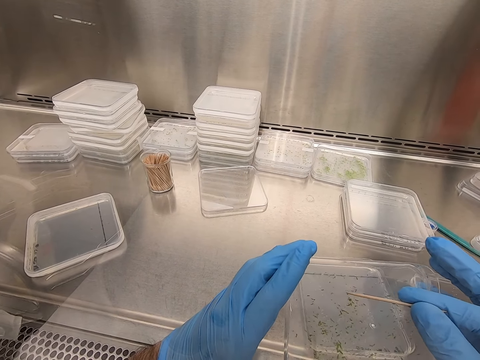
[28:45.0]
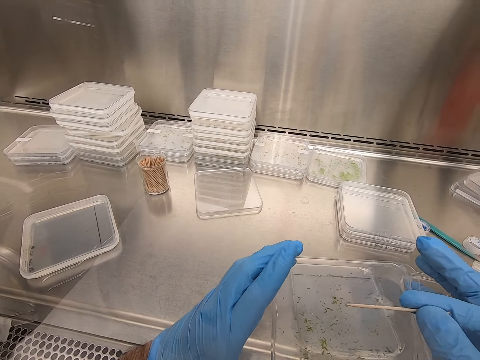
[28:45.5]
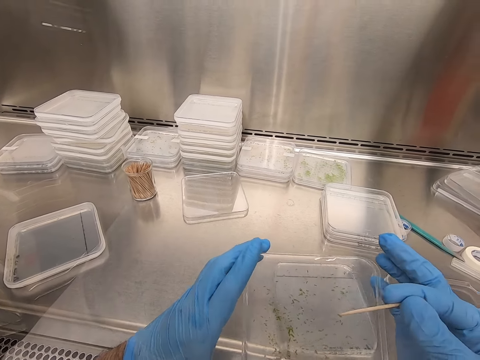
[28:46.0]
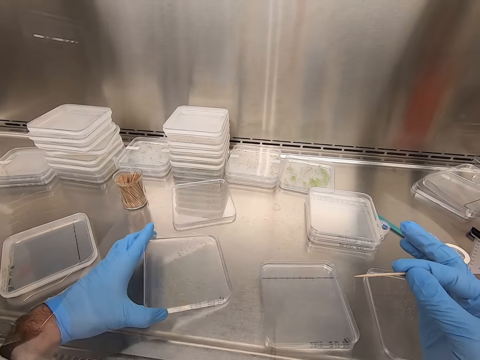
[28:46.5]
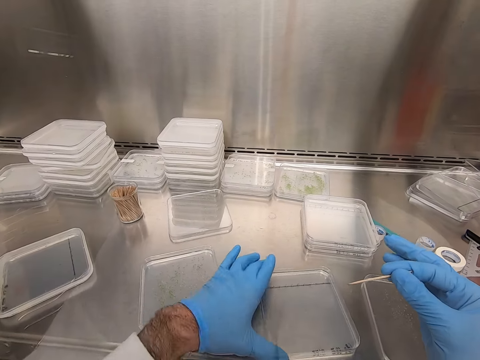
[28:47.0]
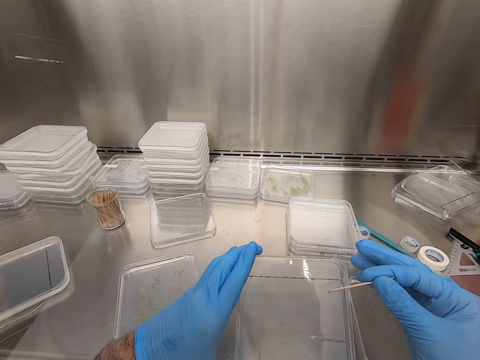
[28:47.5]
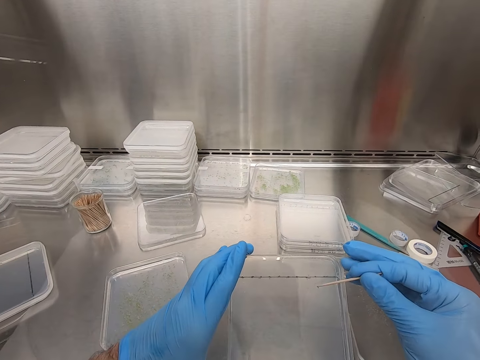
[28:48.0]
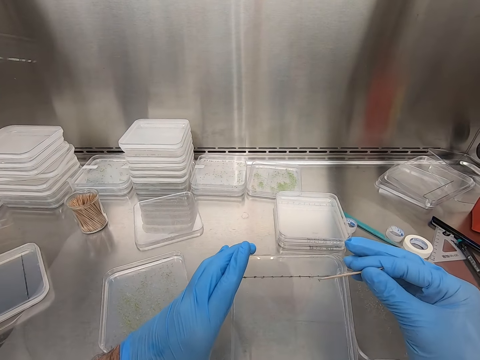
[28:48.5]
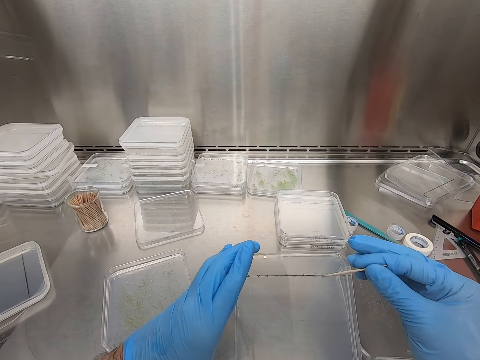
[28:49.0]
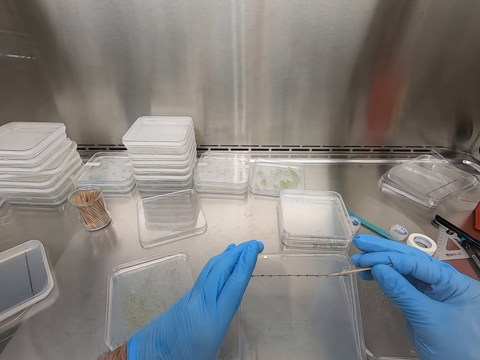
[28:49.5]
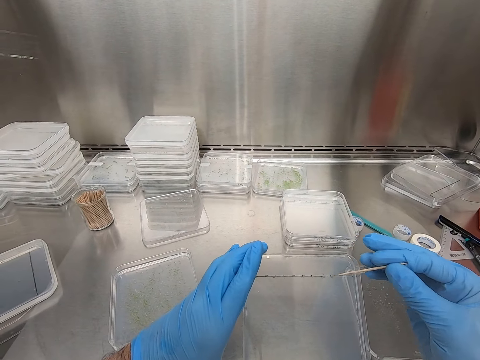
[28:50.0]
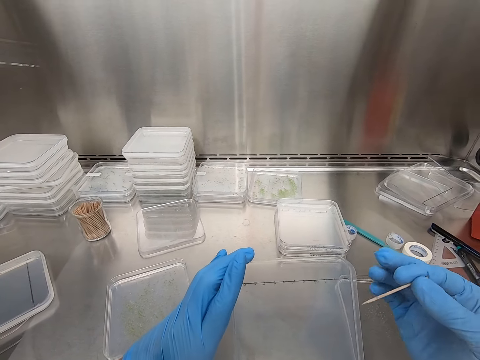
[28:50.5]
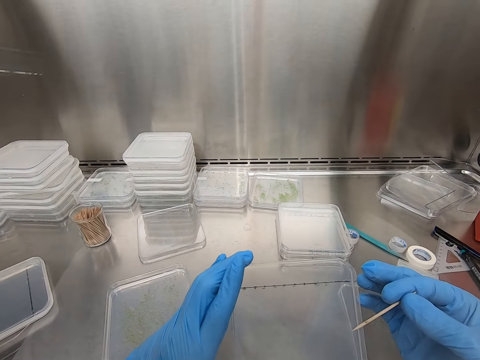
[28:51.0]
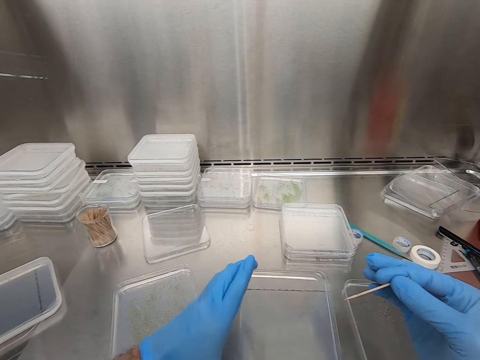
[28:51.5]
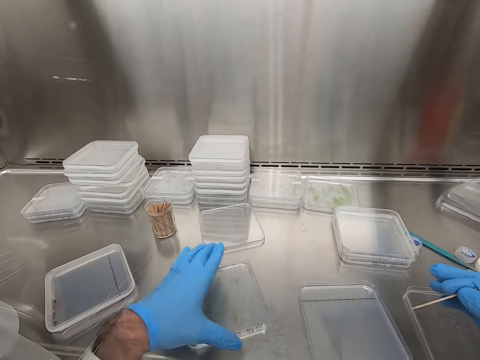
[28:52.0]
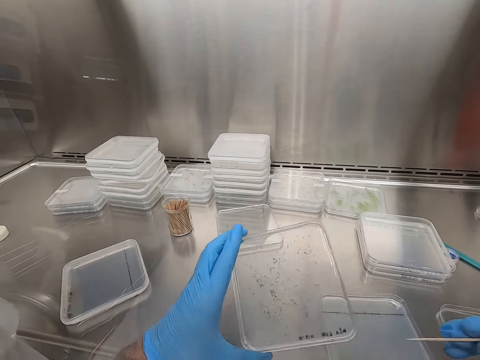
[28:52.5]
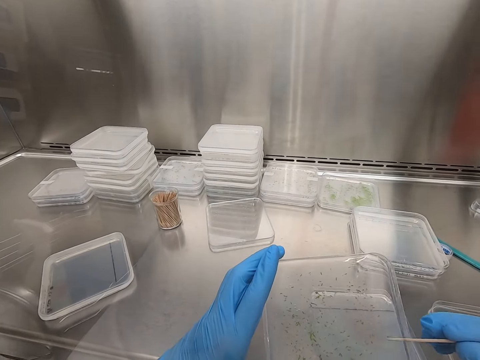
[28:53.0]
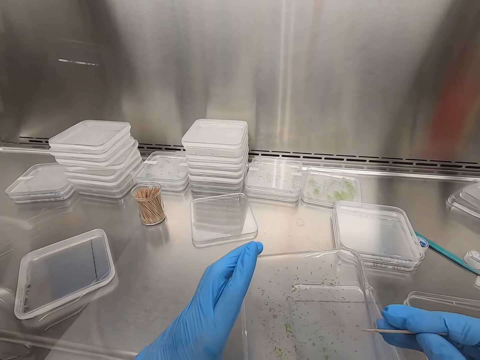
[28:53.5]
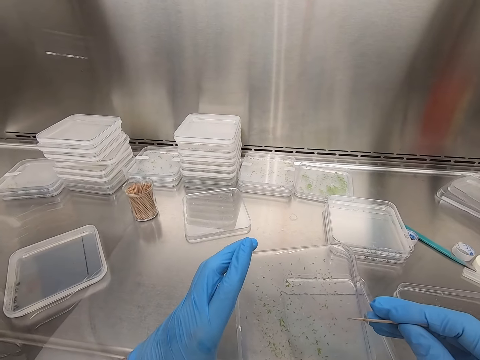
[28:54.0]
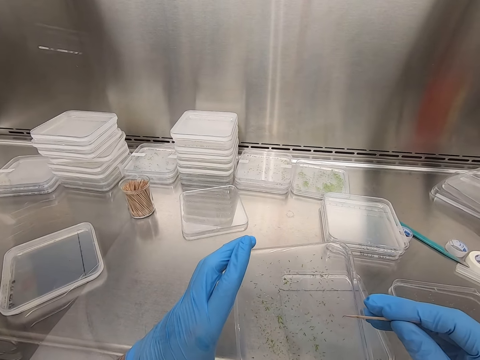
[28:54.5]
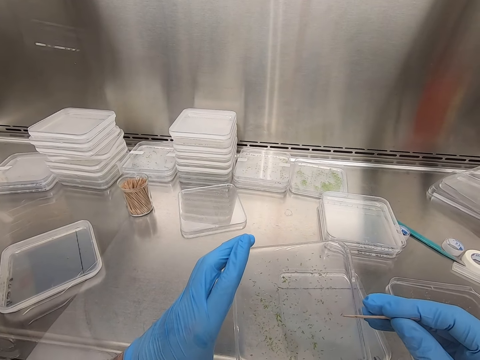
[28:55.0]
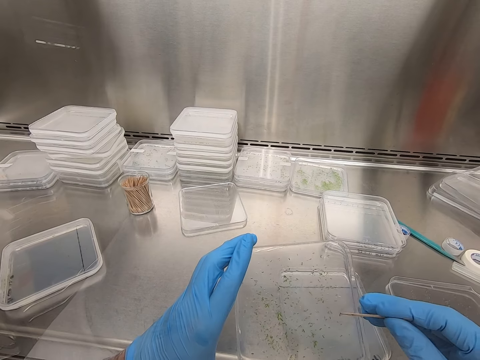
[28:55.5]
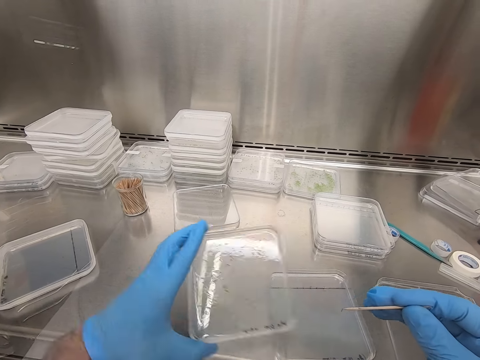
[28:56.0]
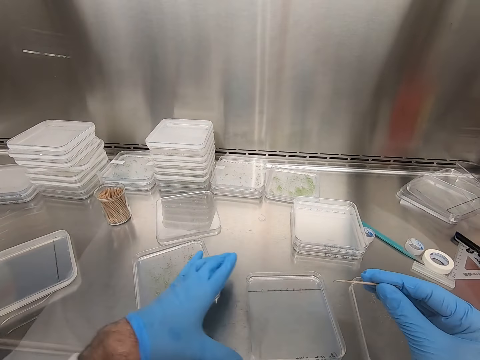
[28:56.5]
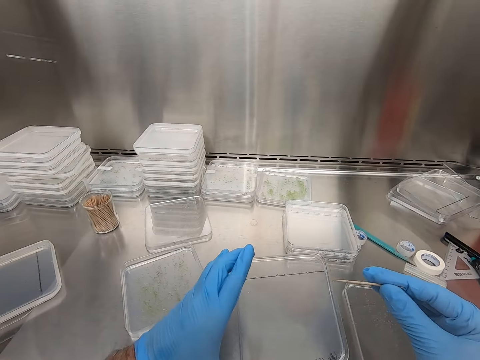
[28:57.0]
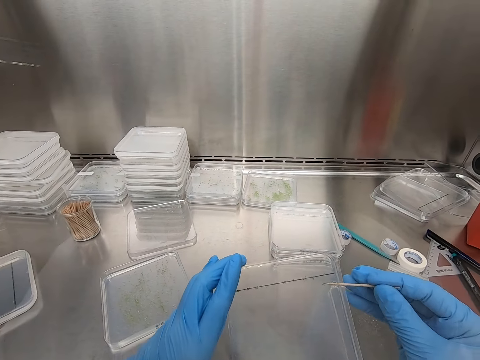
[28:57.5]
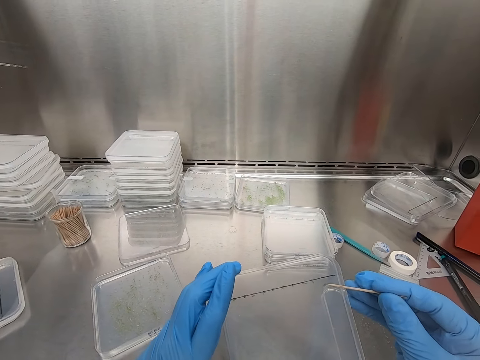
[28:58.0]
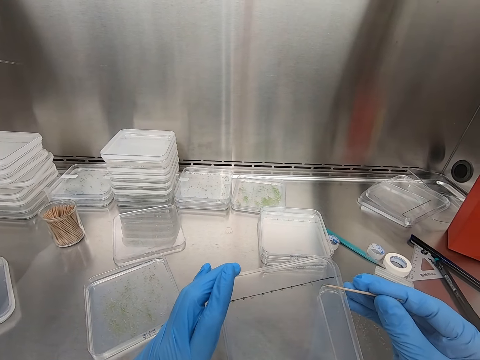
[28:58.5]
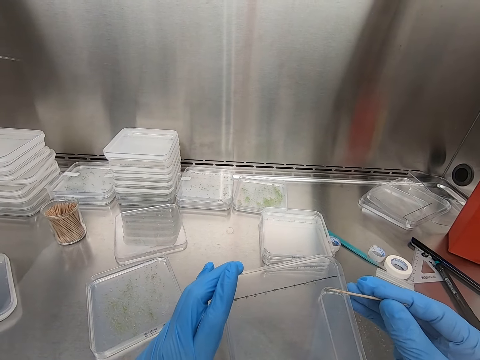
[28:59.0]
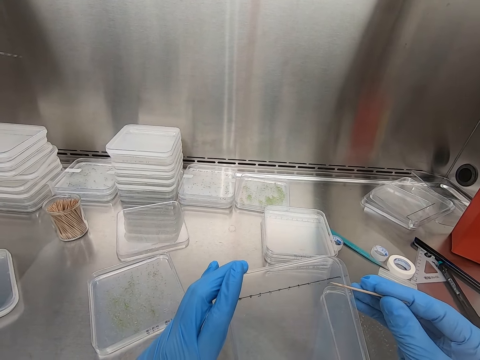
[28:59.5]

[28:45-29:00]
The camera wearer puts down the container. They pick up another container and hold the container. They move a specimen in the container with the toothpick. They put down the container. They pick up another container and hold the container. They move the specimen in the container with the toothpick. They put down the container. They hold the container. They pick up another container. They move the specimen in the container with the toothpick.

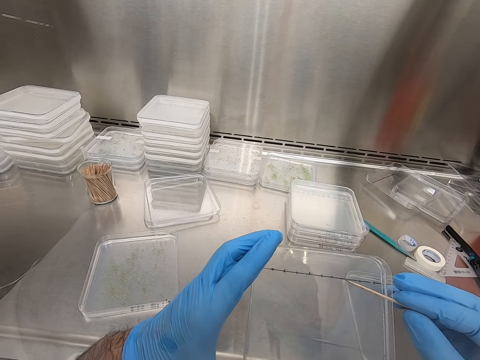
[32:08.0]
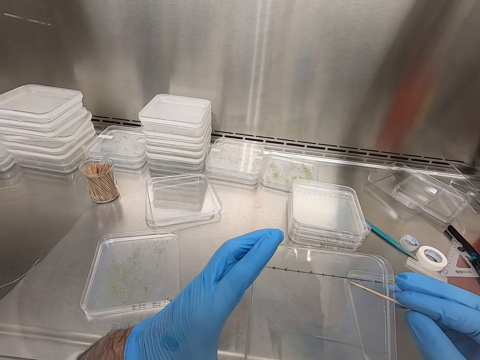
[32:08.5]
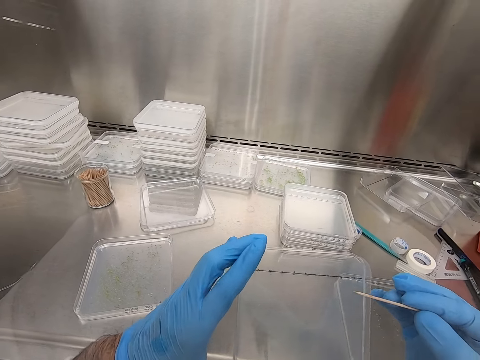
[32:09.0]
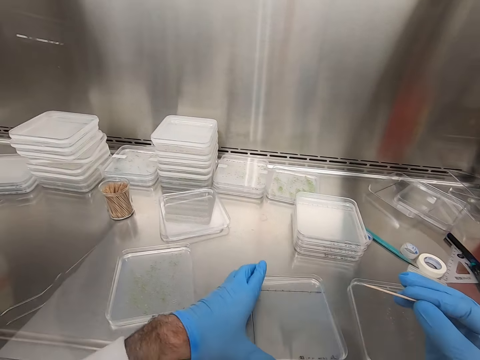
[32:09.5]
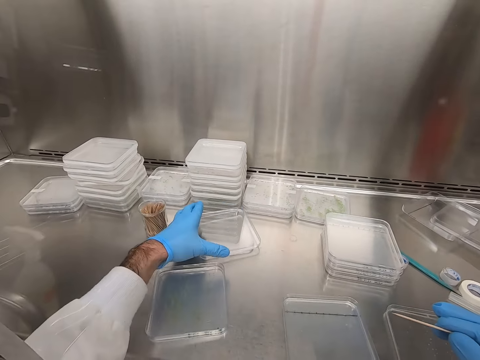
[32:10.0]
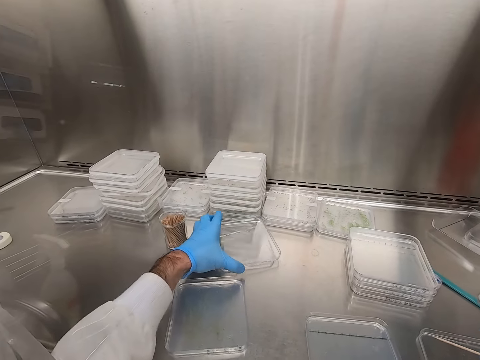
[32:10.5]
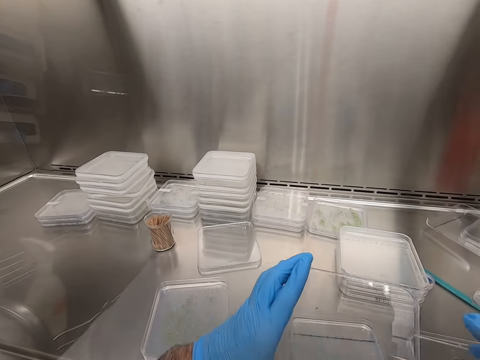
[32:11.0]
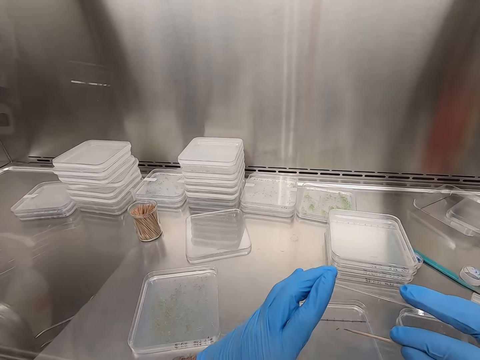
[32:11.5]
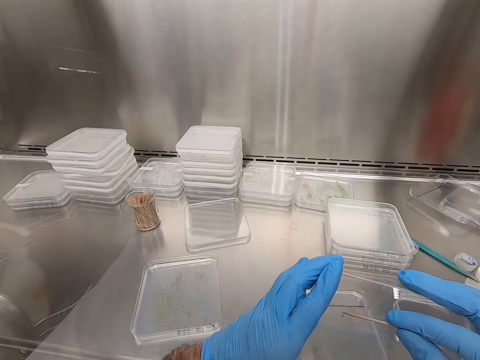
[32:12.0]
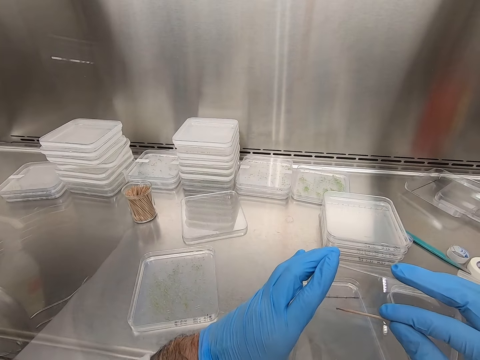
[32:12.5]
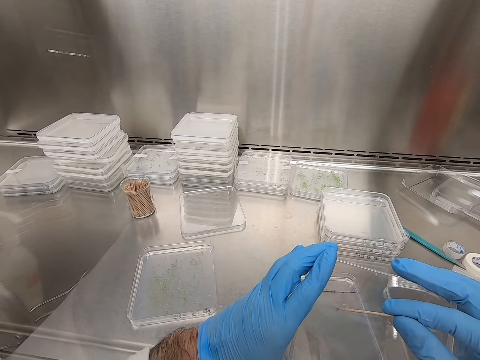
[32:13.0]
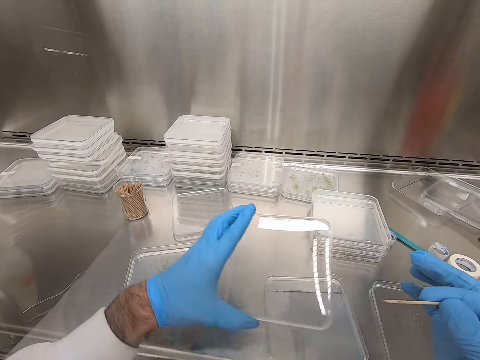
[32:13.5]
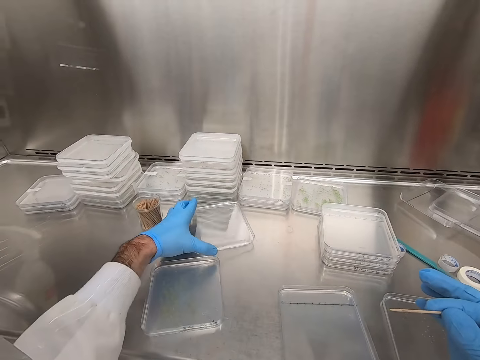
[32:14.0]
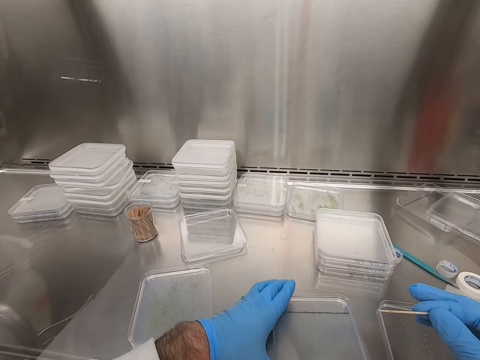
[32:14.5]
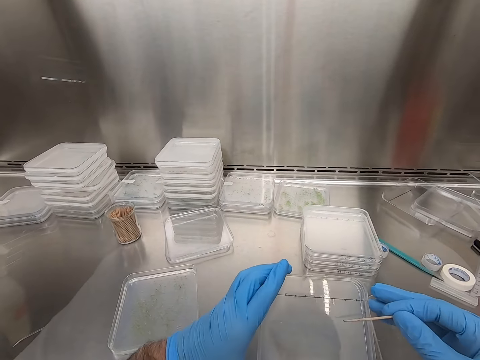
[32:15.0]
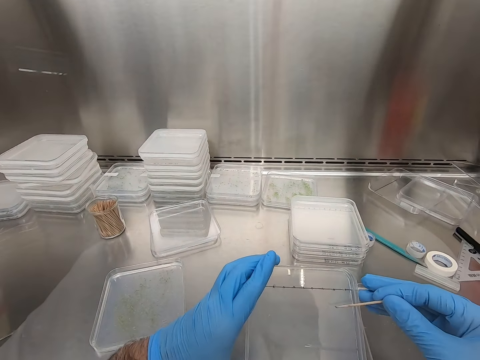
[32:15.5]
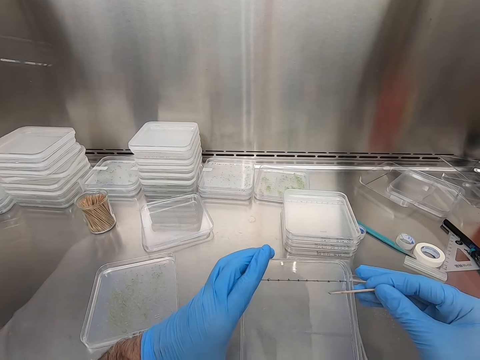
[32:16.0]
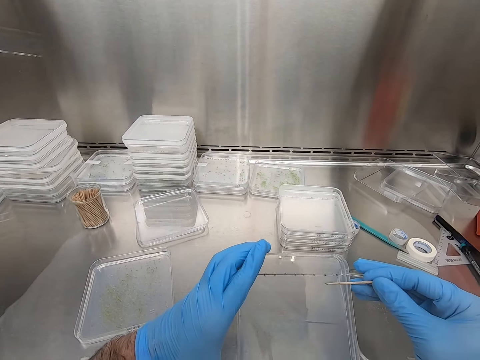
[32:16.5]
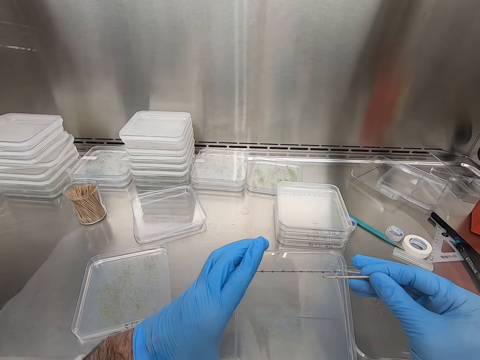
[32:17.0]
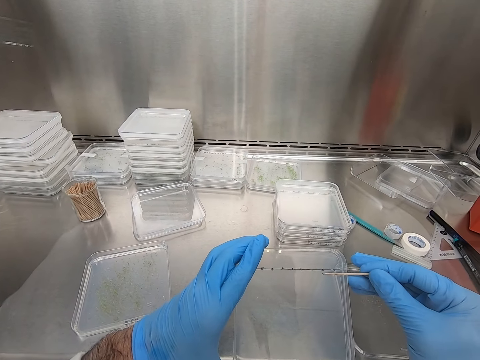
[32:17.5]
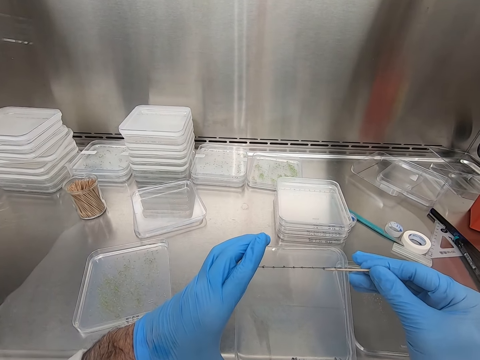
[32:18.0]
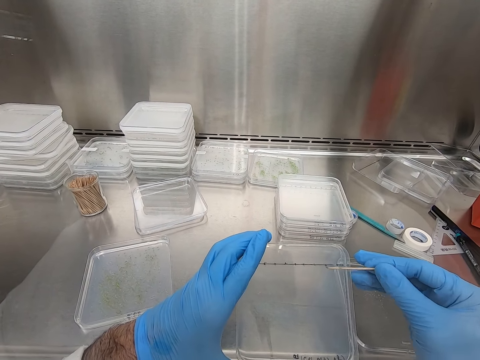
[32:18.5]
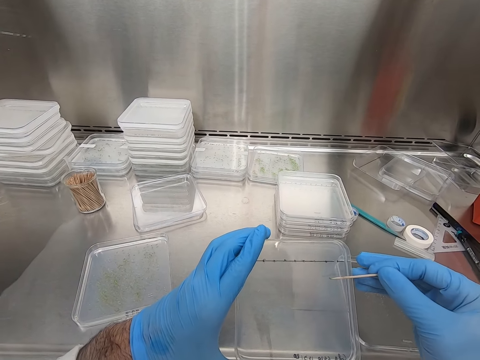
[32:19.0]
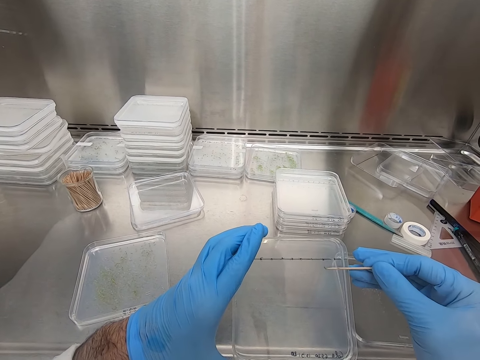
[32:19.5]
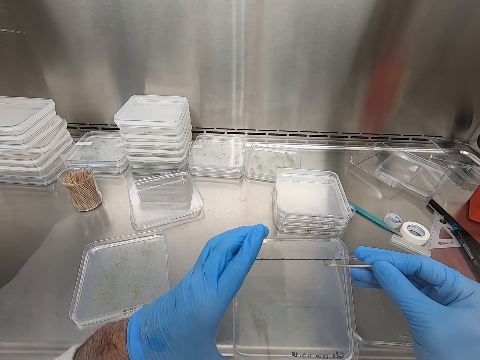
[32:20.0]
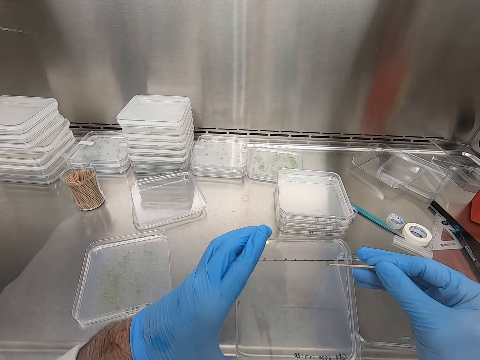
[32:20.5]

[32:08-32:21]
The camera wearer places the glass or plastic on the table. They pick up a glass from the table. They remove an insect from the glass with a toothpick. They point a stick on the plastic. They place the glass on the table. They take another plastic. They point the stick on the plastic. They put an insect on the glass with the toothpick.
